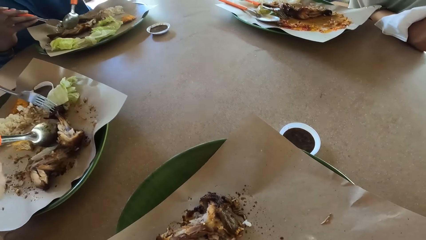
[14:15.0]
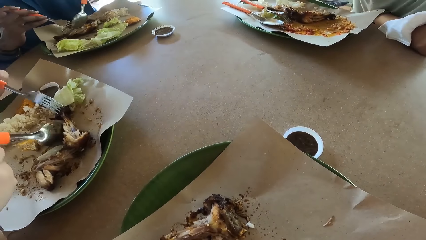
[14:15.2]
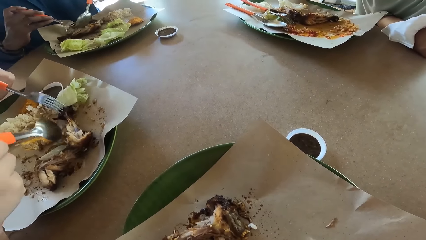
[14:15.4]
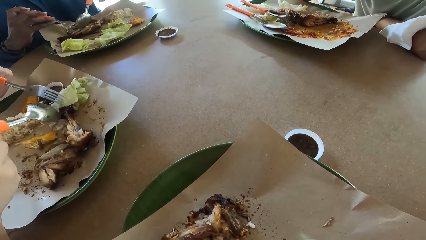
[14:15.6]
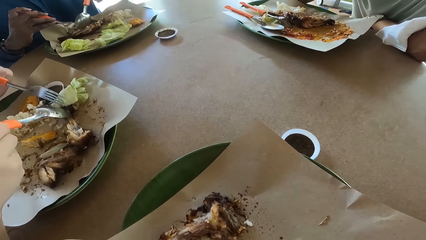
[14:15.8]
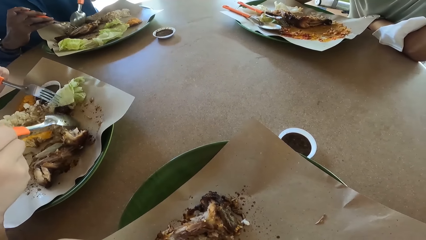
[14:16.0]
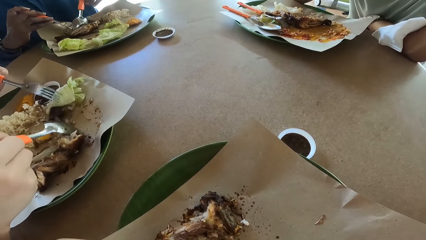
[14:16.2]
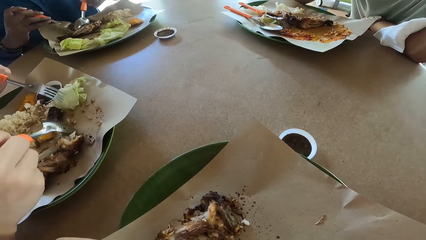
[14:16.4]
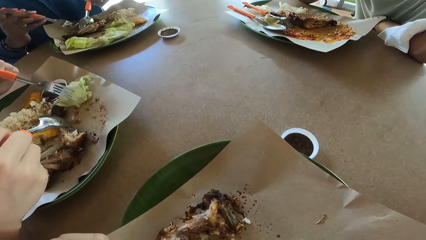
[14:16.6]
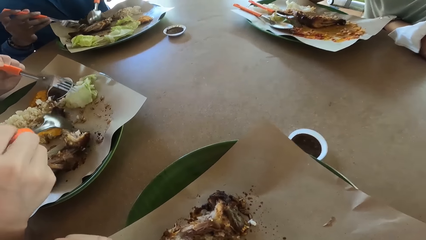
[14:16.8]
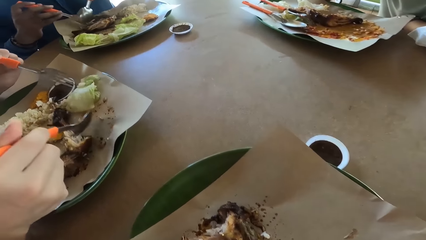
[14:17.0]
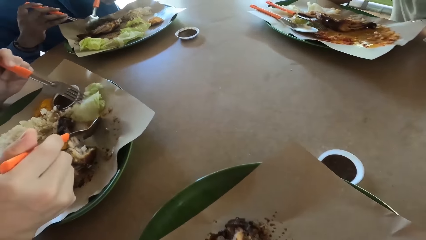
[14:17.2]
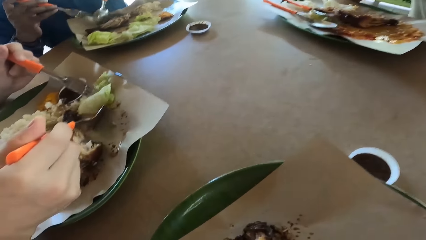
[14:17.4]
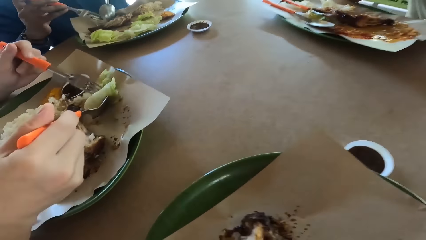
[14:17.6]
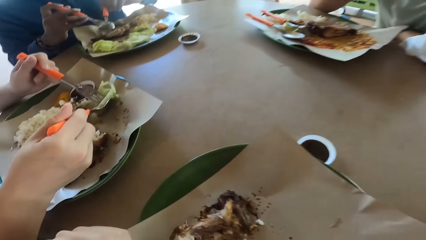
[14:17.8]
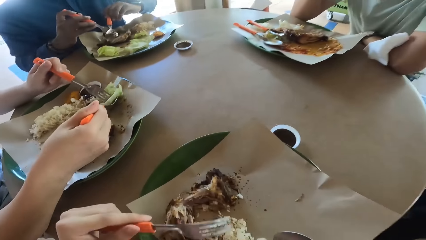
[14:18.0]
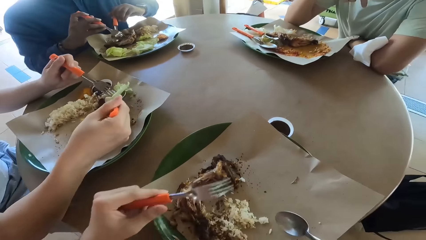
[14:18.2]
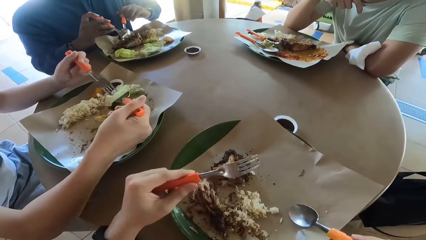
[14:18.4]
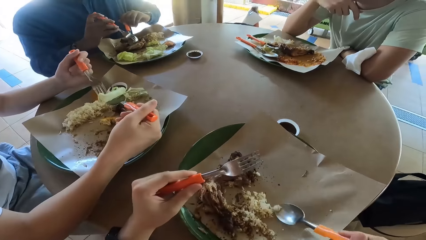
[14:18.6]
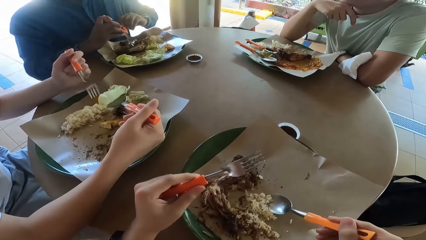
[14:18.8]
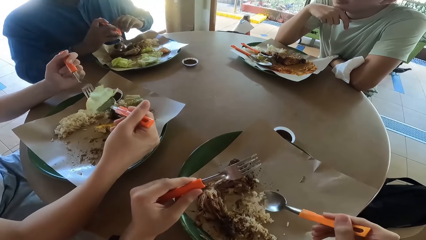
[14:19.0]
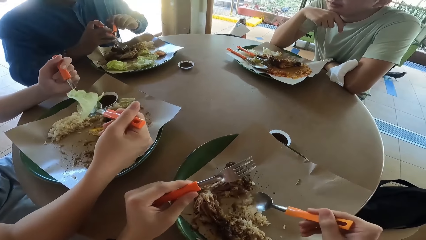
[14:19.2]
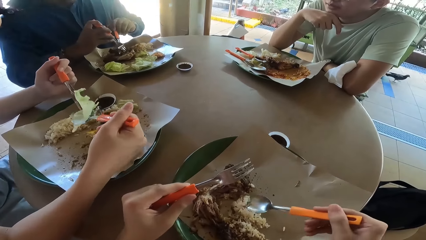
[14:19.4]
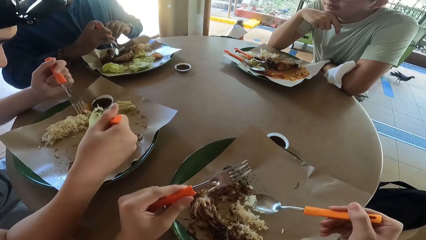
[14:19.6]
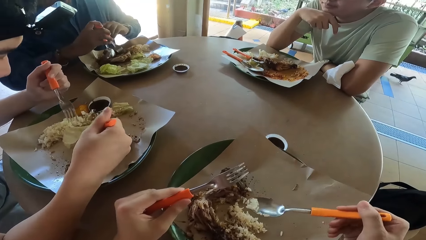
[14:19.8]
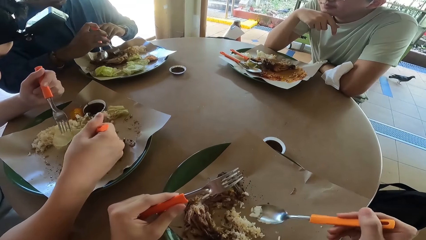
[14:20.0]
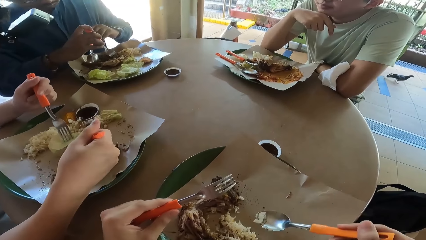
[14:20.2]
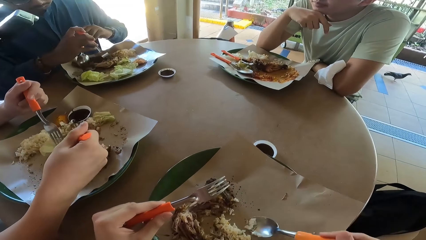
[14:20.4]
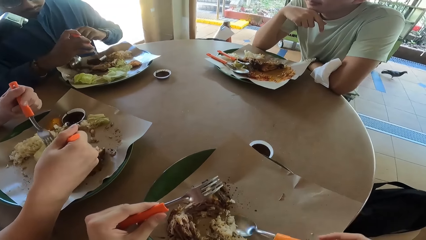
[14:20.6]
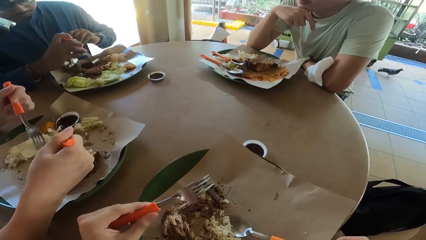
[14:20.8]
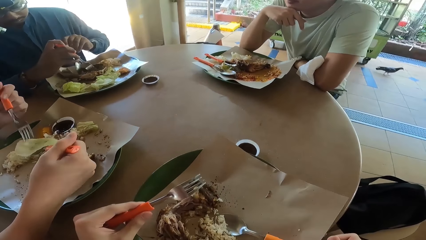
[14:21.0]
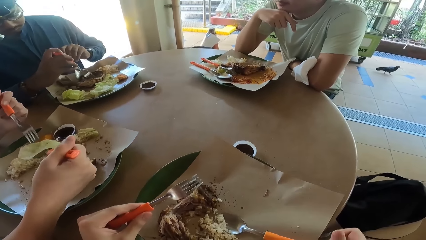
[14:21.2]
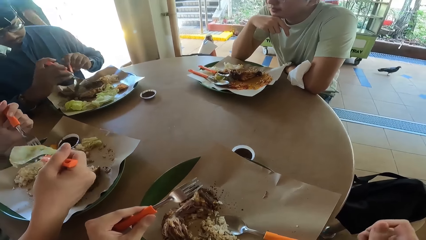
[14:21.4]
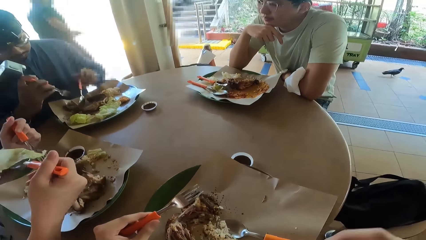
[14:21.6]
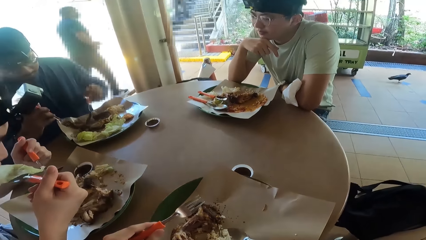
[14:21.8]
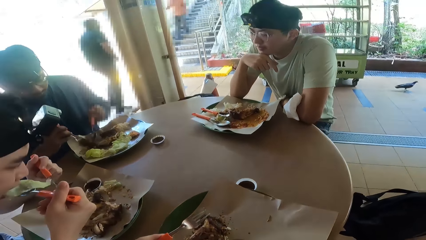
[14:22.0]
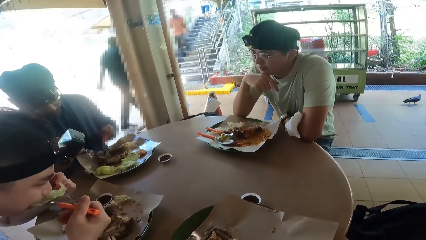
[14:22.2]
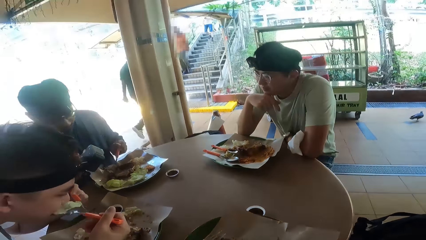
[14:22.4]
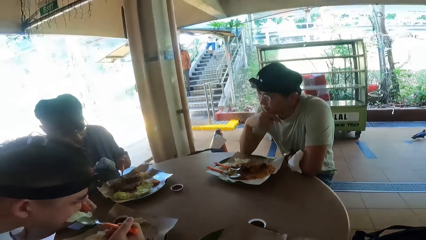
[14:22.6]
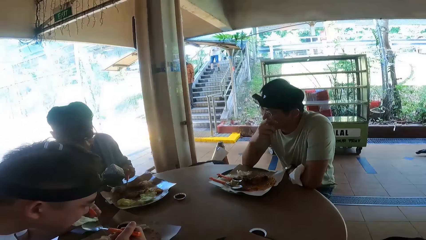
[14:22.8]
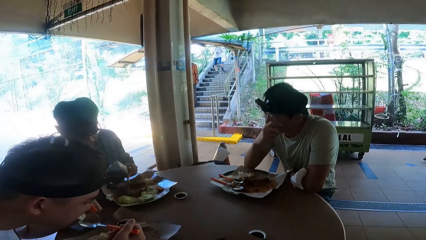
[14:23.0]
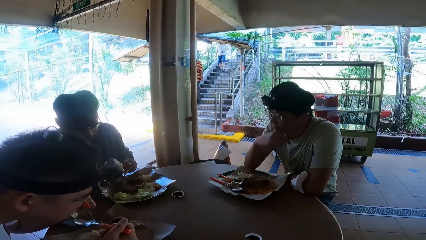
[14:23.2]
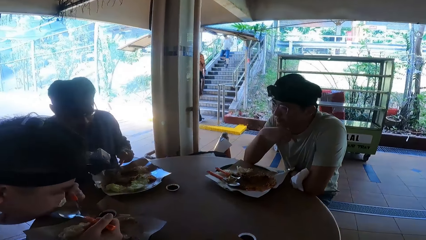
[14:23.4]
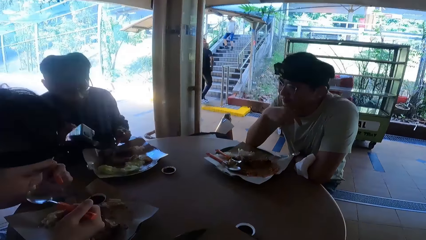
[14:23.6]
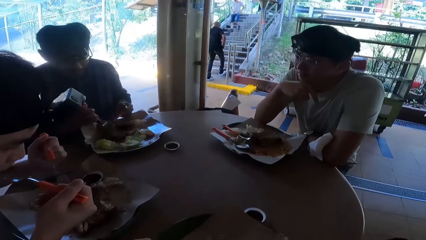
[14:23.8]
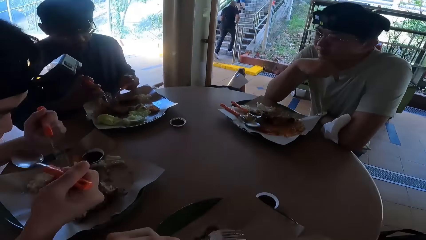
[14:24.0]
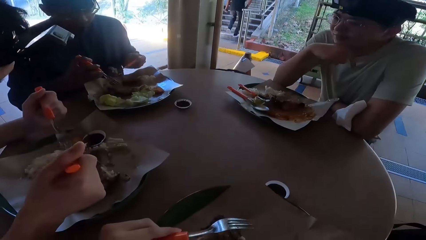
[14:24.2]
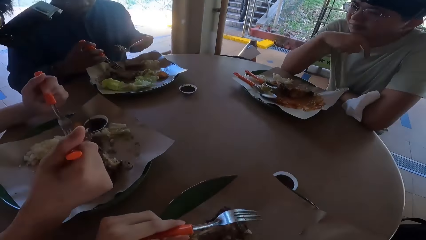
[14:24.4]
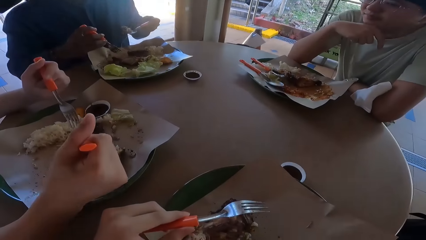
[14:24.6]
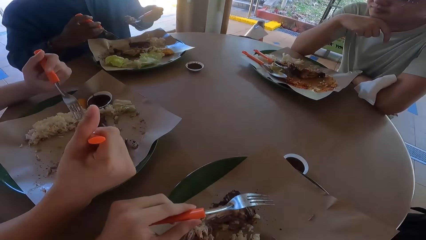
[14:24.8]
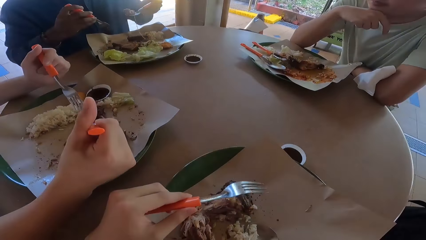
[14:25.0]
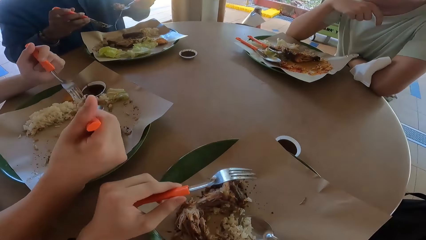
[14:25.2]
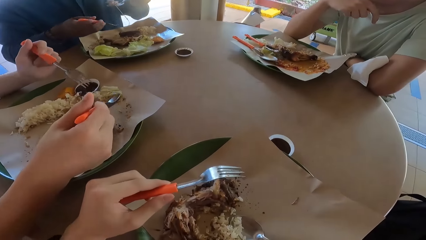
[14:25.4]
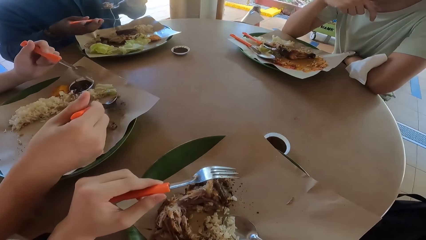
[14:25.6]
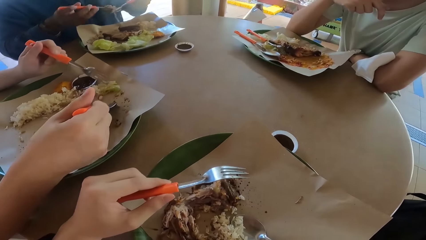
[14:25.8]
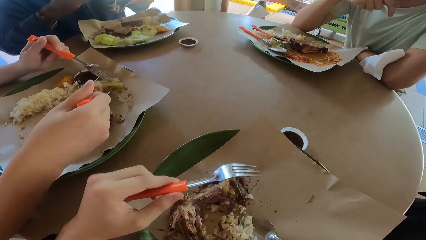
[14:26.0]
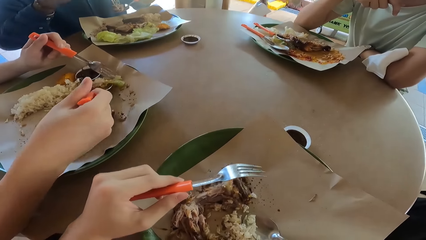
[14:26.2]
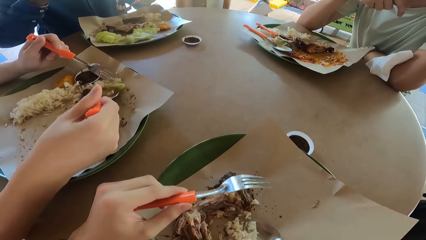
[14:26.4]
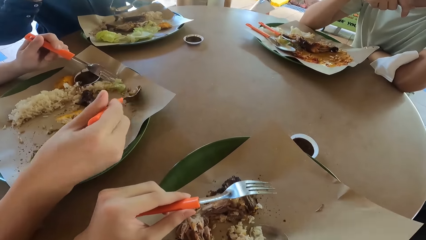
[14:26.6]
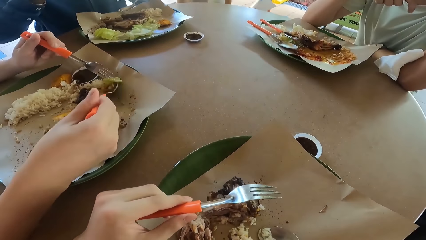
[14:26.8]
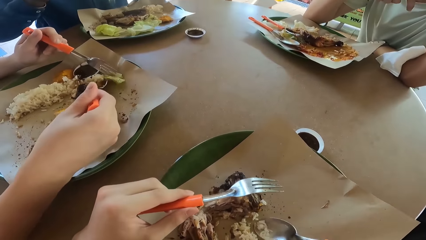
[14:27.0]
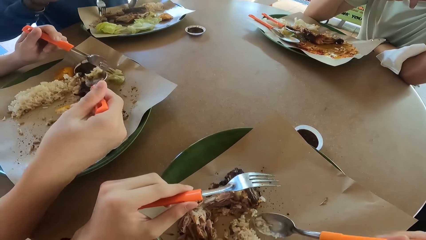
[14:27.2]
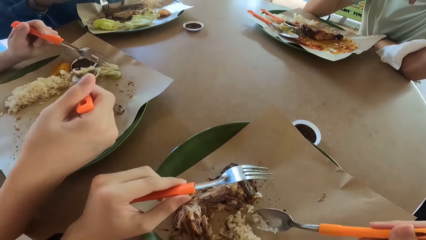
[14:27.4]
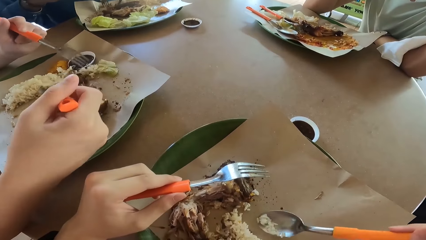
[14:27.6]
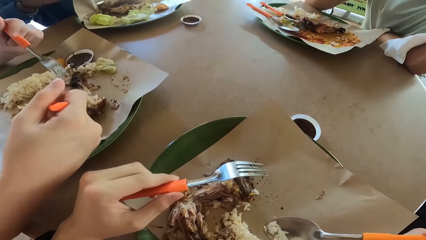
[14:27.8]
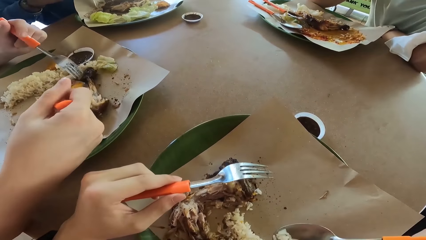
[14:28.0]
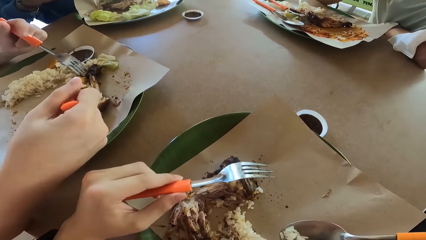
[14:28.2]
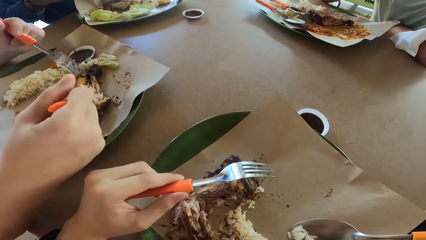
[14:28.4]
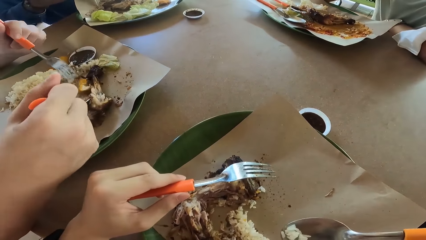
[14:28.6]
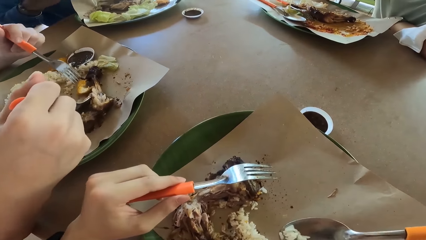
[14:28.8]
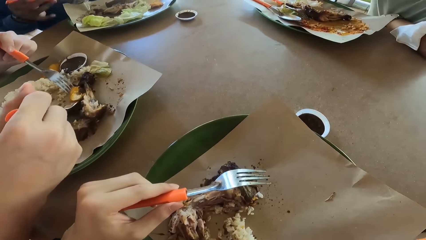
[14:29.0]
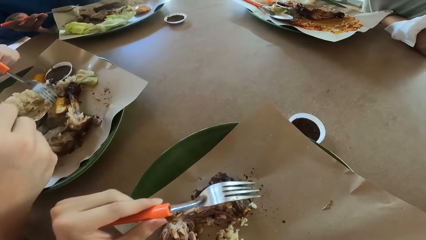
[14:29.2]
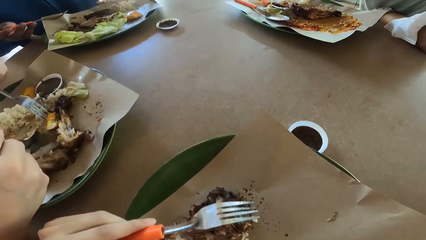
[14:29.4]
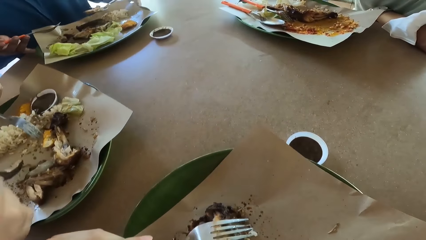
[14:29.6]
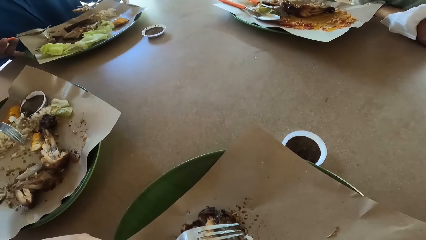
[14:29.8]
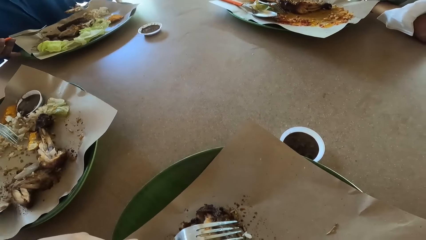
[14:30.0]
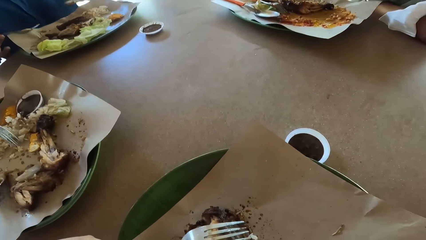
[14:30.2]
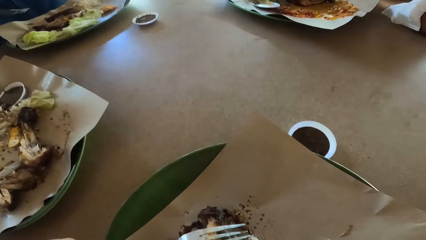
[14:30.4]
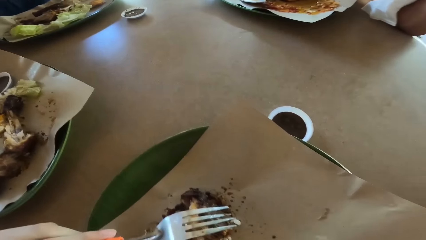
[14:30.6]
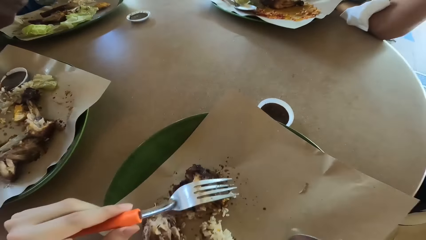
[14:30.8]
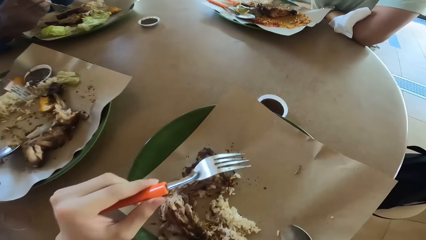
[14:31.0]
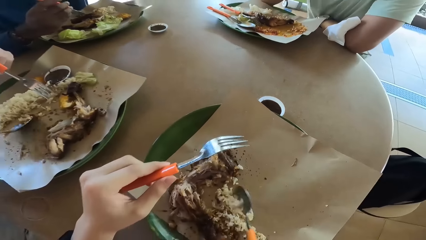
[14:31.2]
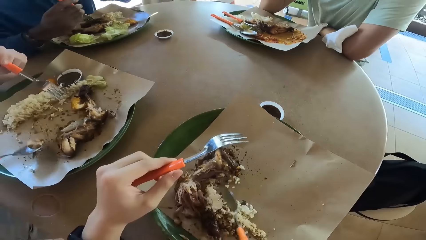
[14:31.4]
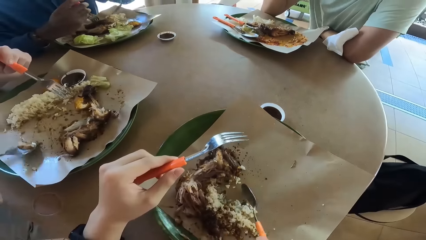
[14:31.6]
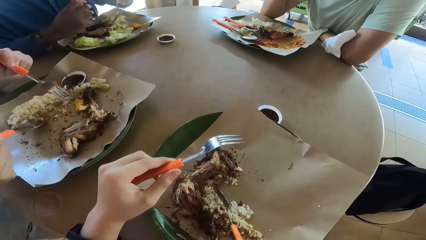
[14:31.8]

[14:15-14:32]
A person picks up food from the plate with a spoon and a fork. The person eats the food. The camera wearer eats the food.
